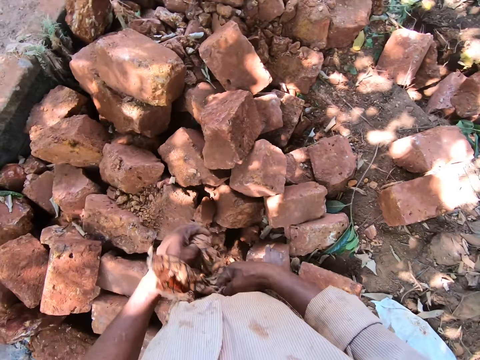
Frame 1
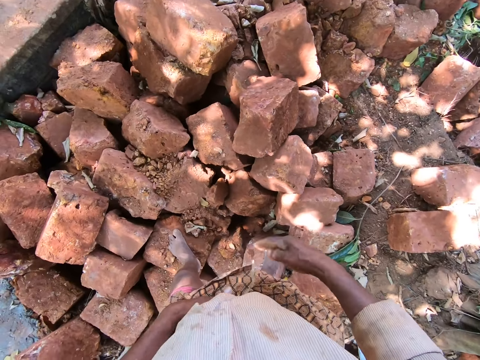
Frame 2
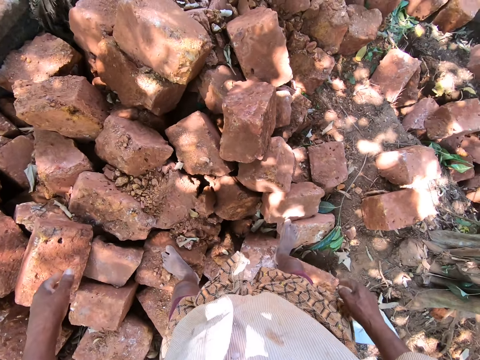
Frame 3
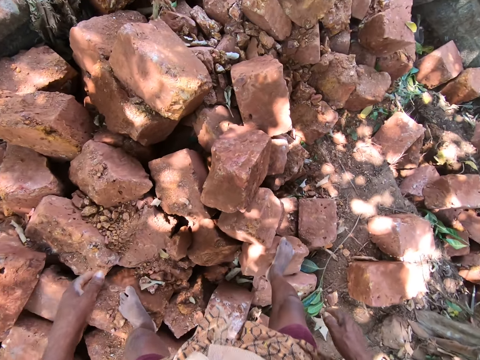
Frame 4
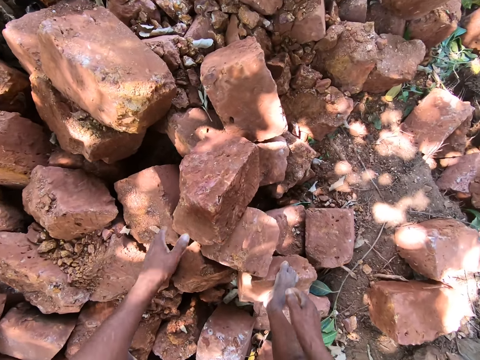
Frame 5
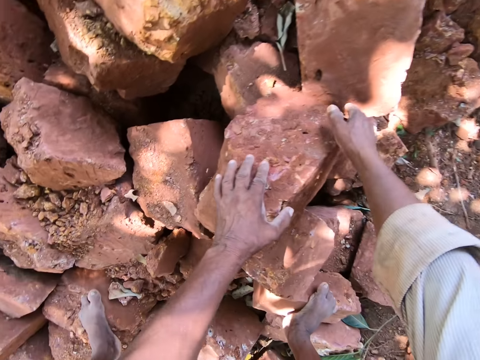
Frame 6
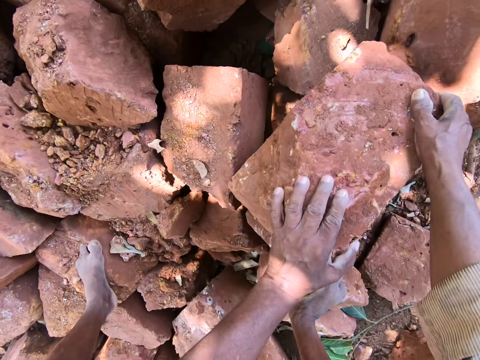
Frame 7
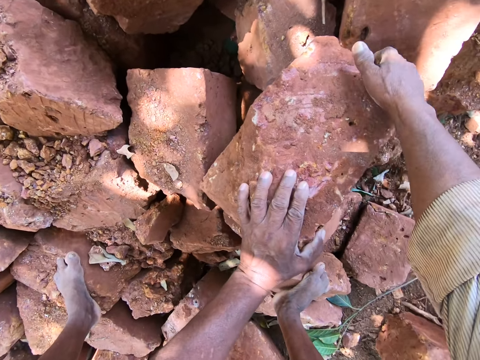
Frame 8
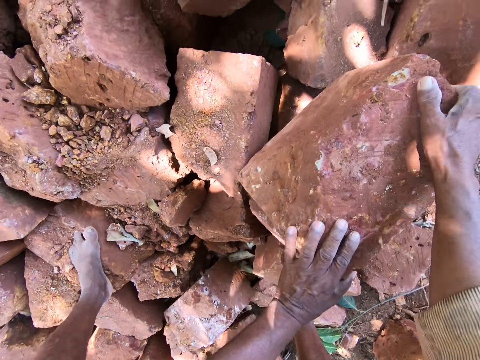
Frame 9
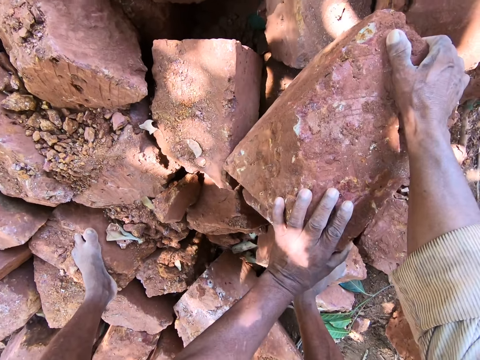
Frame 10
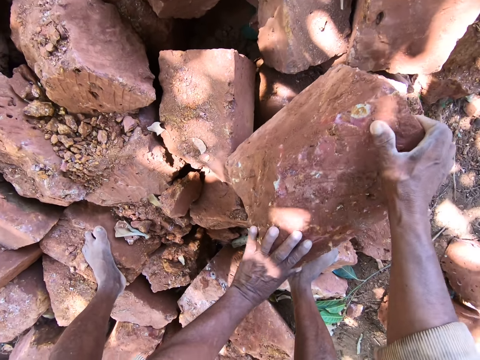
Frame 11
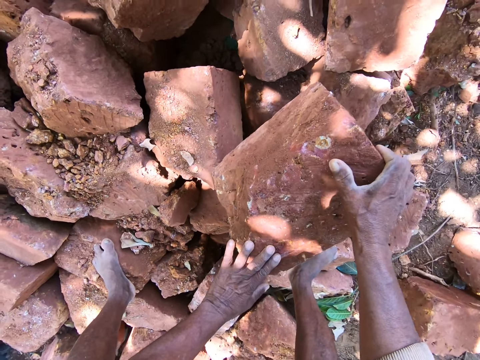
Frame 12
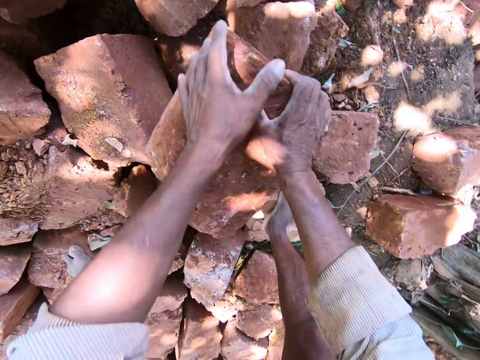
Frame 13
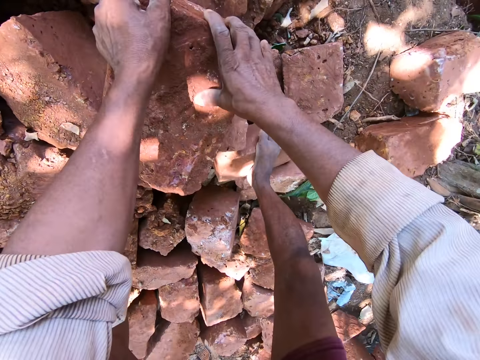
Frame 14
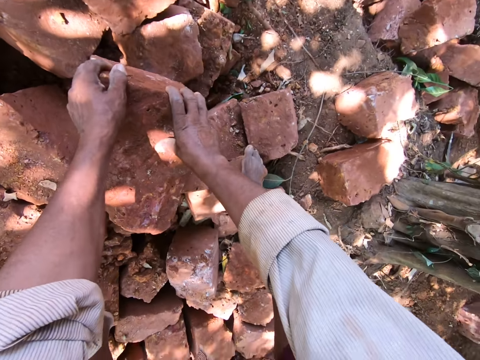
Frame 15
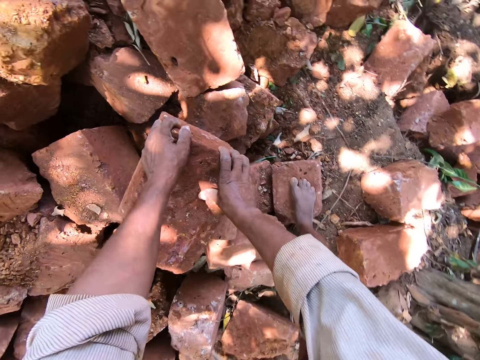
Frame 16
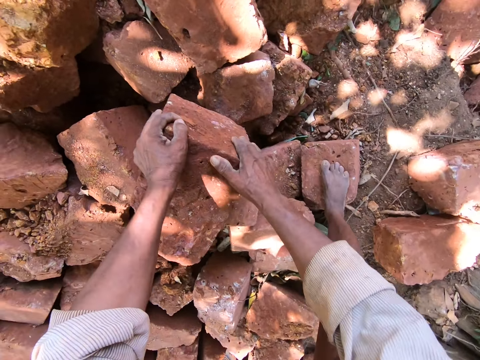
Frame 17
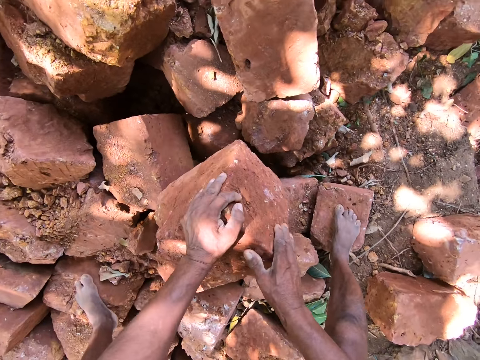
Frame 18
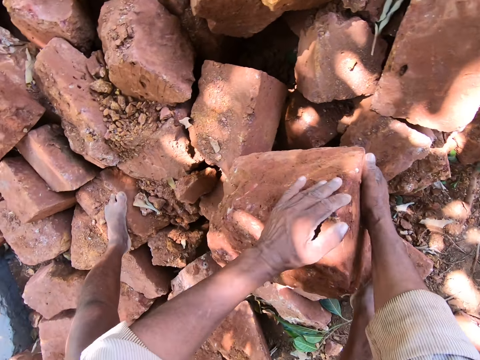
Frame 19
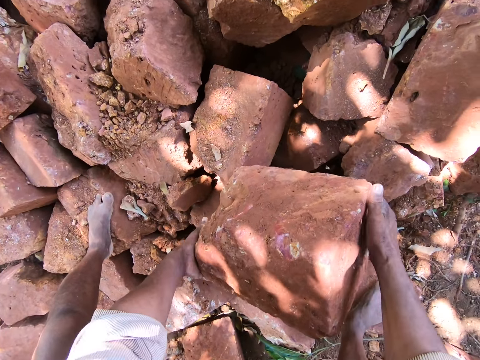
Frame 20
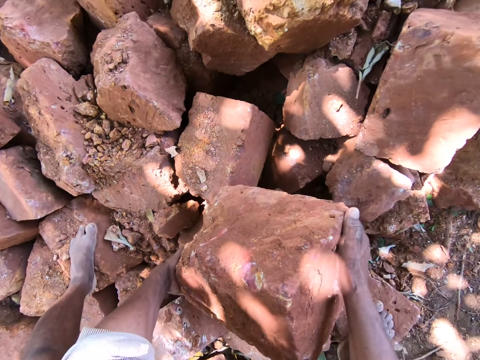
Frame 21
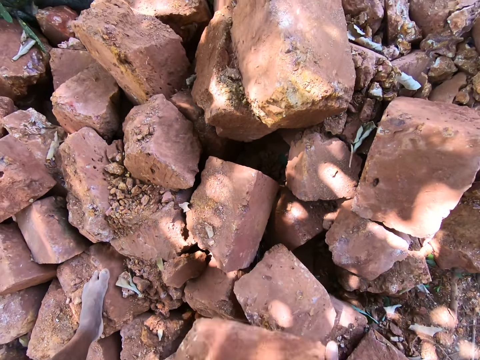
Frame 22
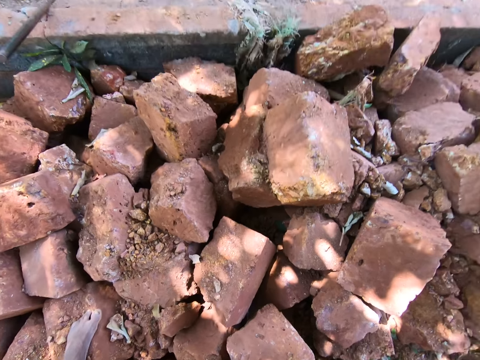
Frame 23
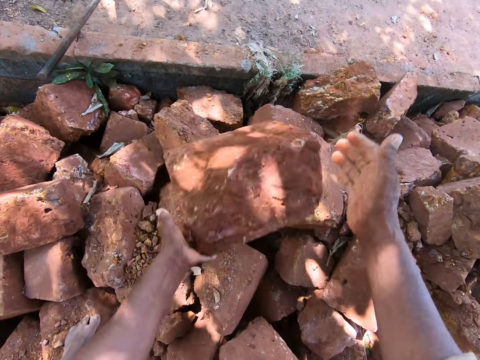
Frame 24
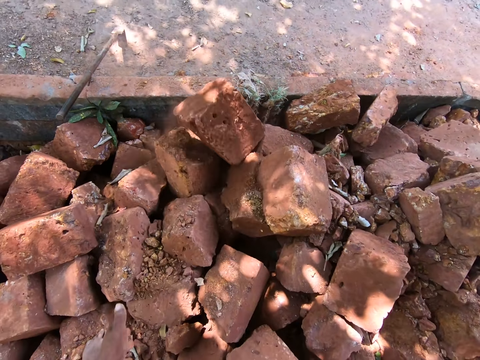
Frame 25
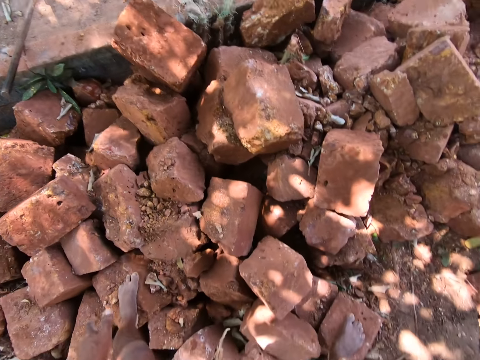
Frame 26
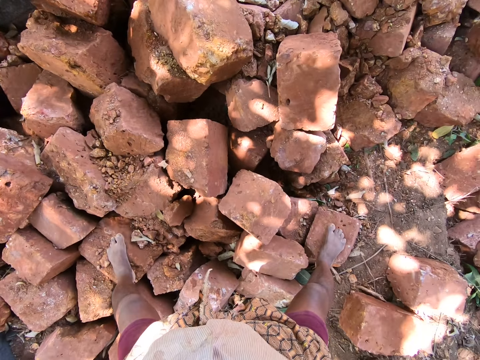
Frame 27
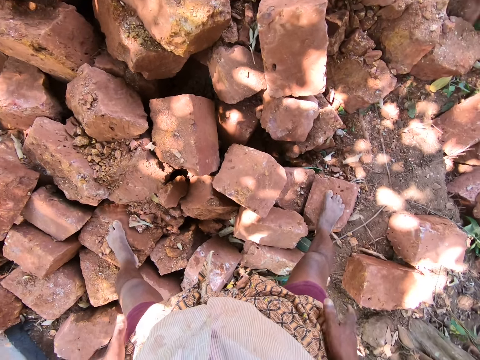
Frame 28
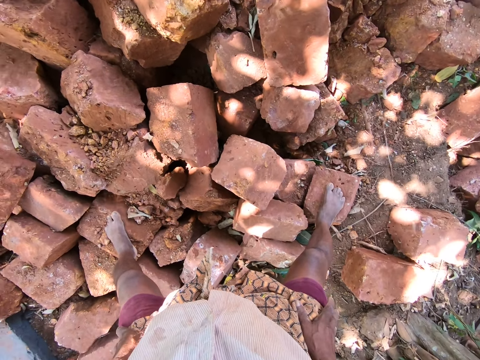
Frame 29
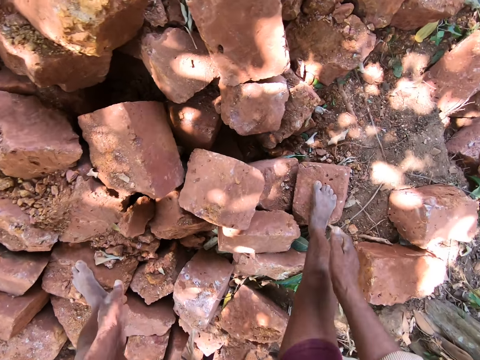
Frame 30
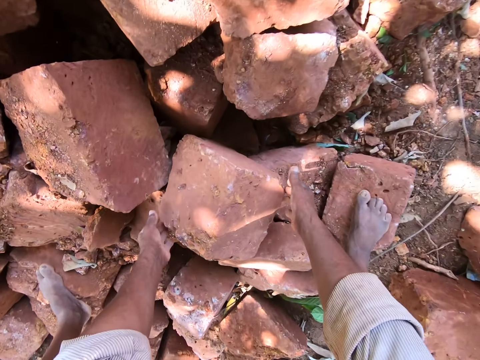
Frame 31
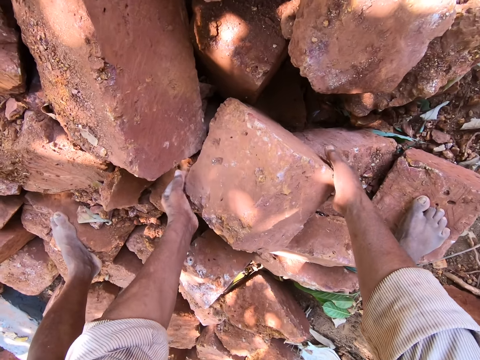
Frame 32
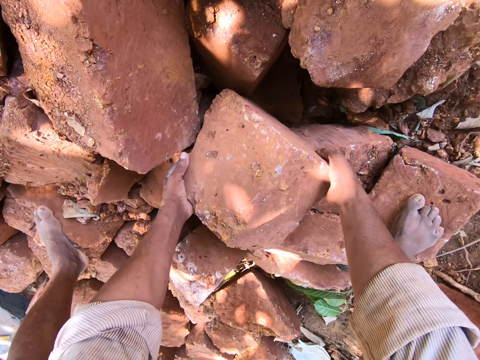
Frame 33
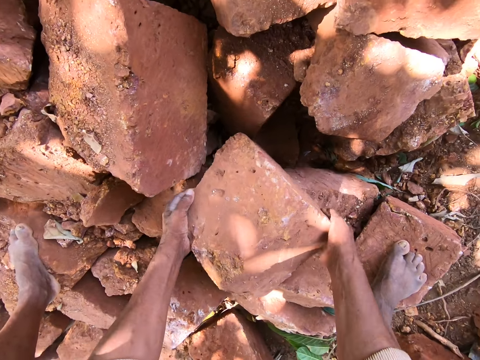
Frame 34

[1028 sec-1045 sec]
The camera wearer moves a rock on the pile of rocks with both hands. He picks up the rock from the pile of rocks with both hands. He throws the rock on the pile of rocks with both hands. He cleans both hands on his wrapper. He picks up a rock from the pile of rocks with both hands.

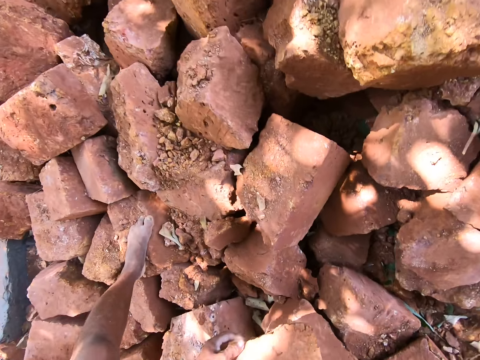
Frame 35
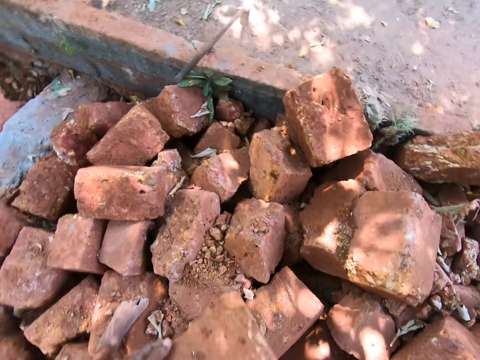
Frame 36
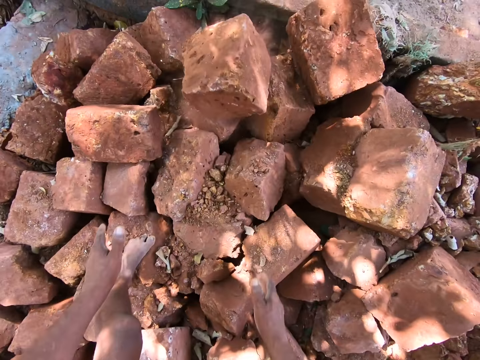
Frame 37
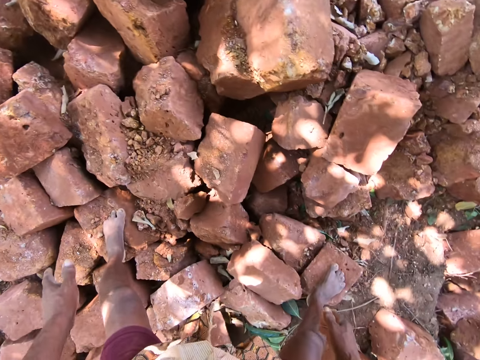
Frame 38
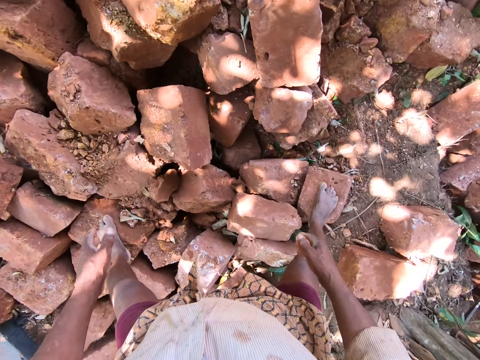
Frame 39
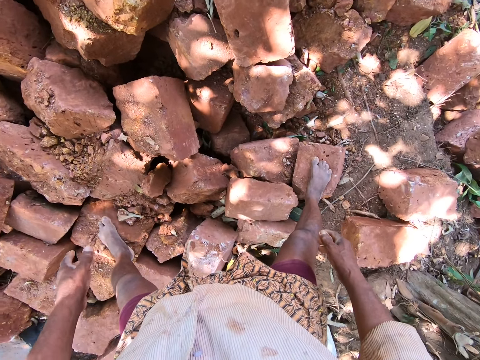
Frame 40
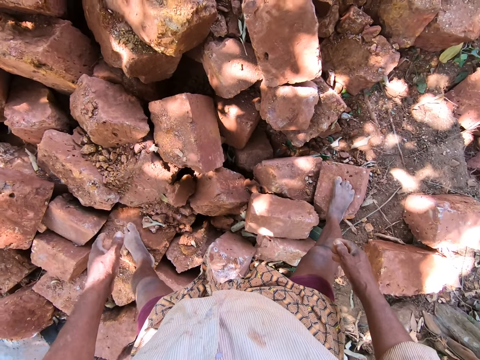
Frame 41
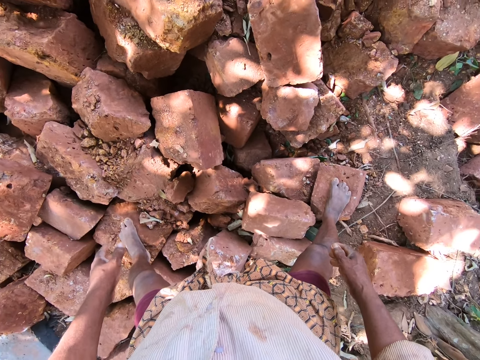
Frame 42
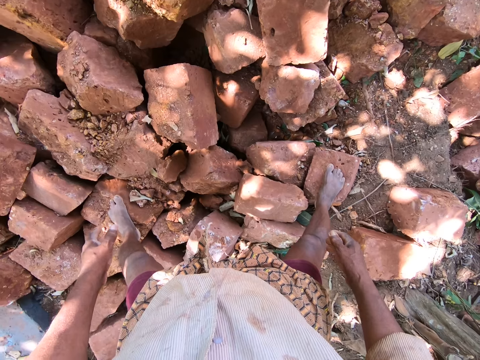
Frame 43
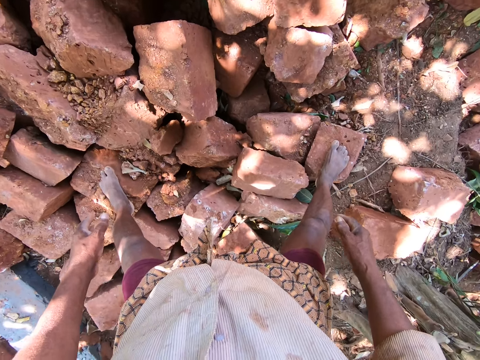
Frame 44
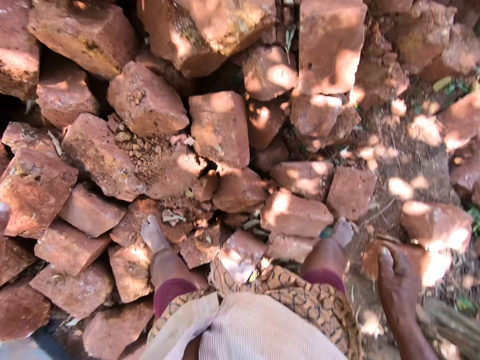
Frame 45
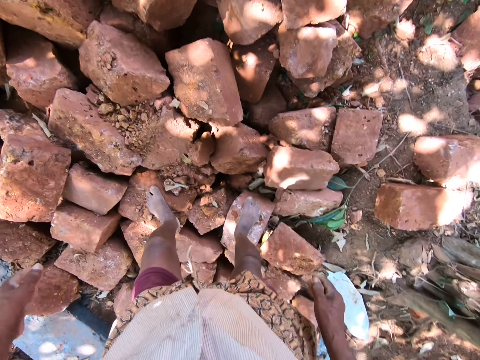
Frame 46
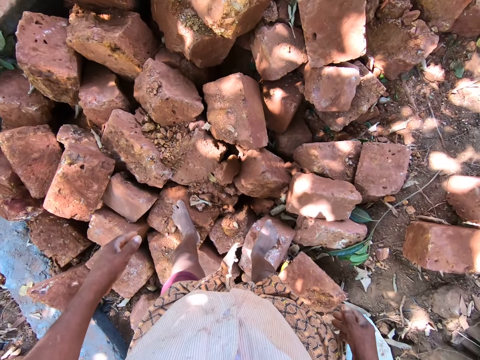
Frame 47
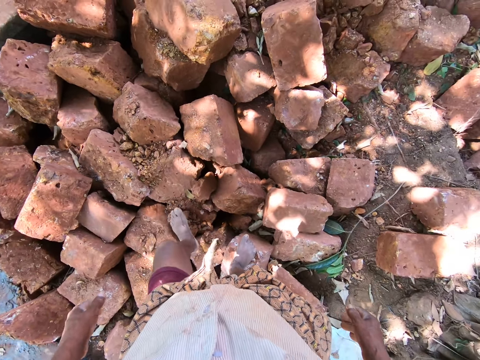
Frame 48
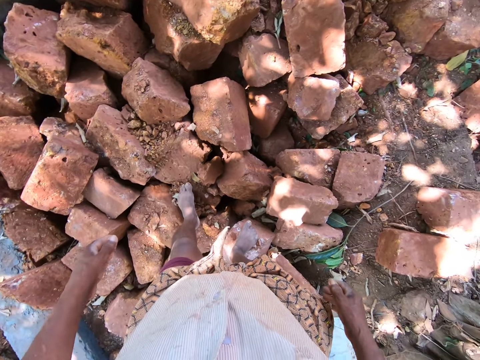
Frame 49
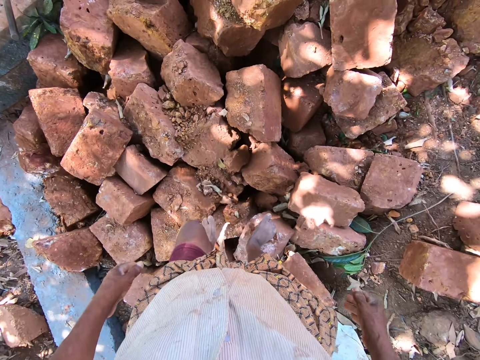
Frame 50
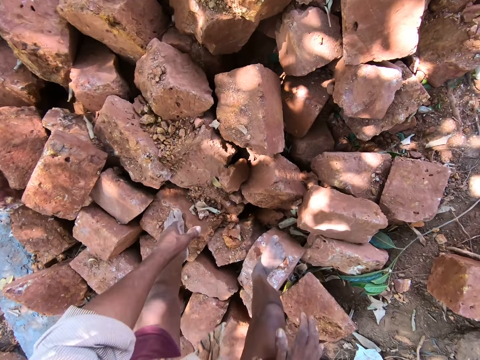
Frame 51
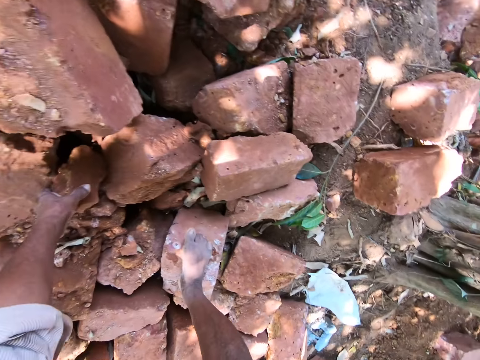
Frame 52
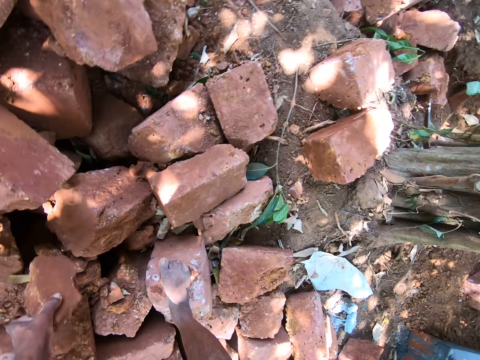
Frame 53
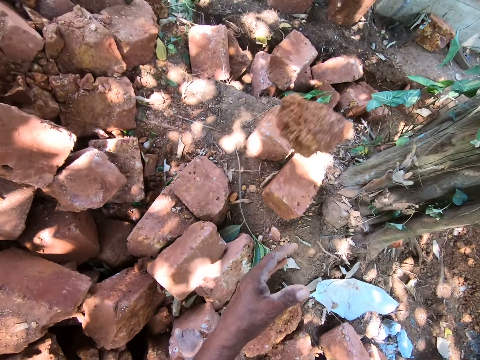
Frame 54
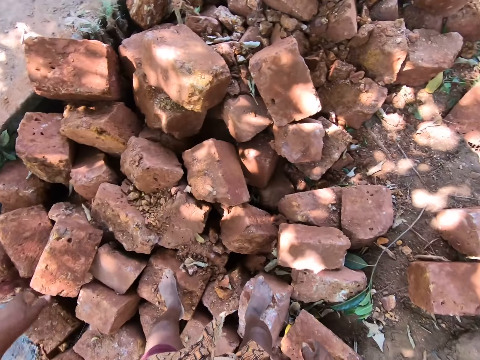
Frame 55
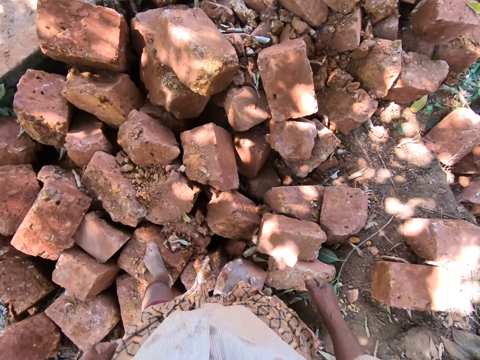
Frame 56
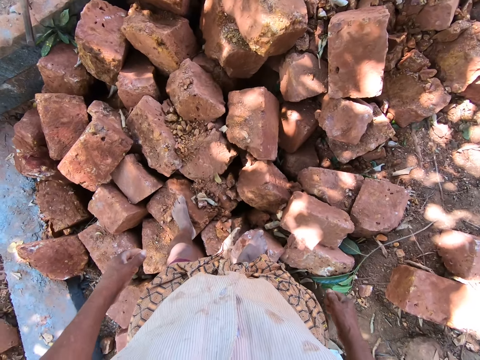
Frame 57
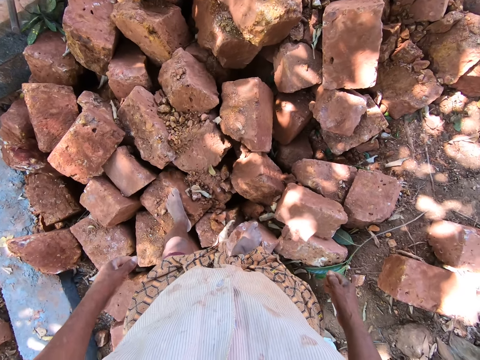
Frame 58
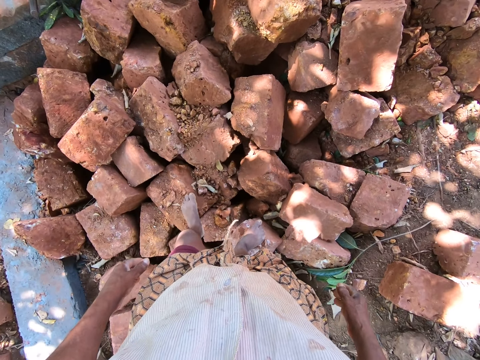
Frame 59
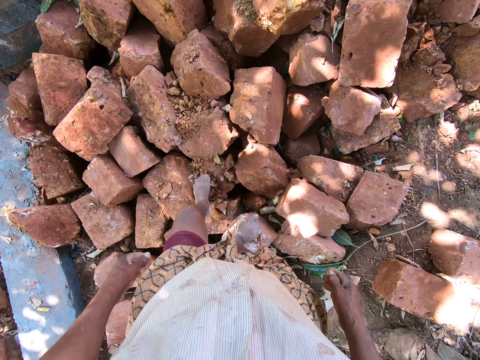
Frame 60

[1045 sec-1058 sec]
The camera wearer throws the rock on the pile of rocks with both hands. He looks around the construction site. He picks up a rock from the pile of rocks with his left hand. He throws the rock on the pile of rocks with his left hand. He looks around the construction site.
